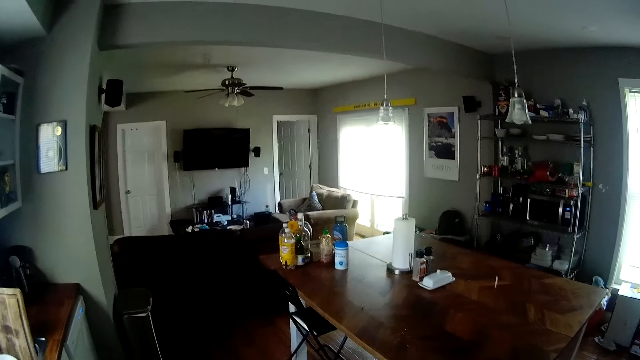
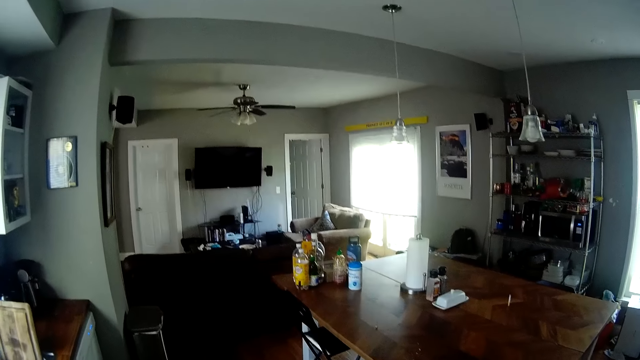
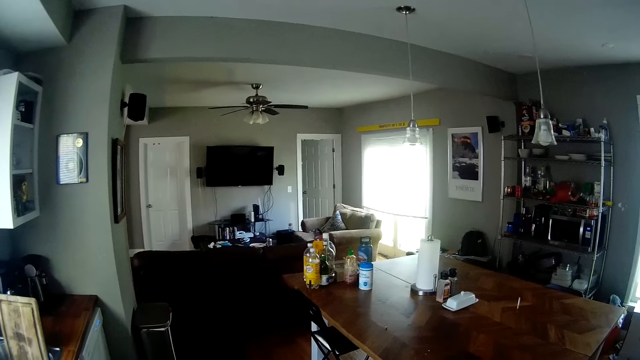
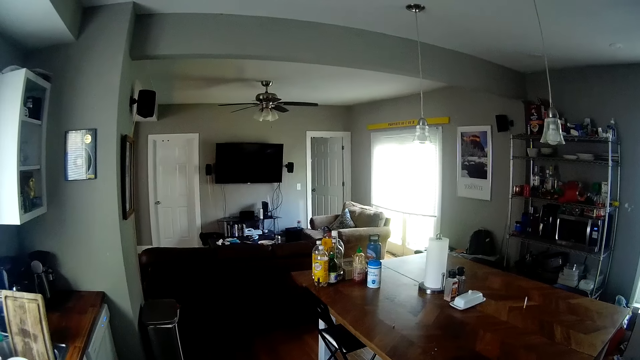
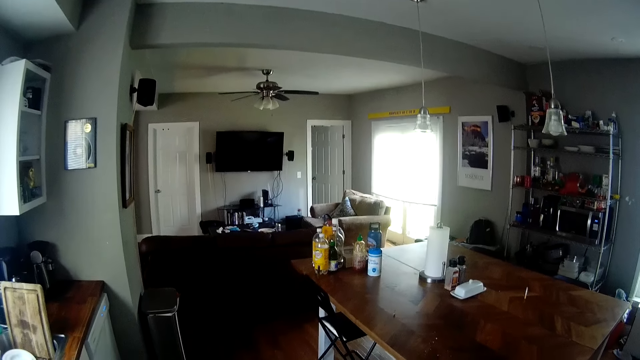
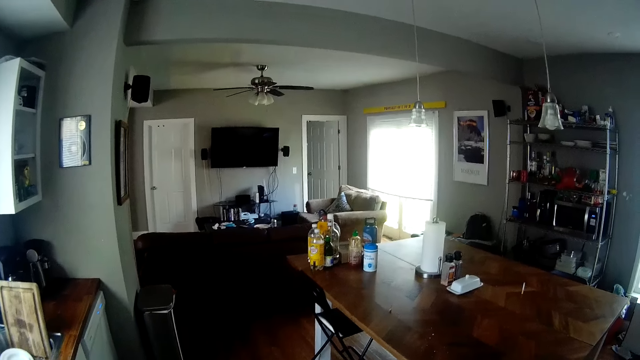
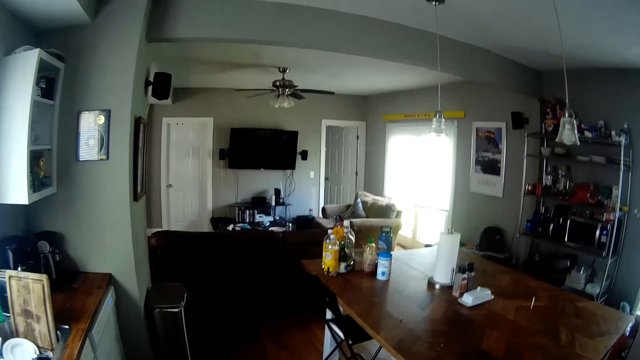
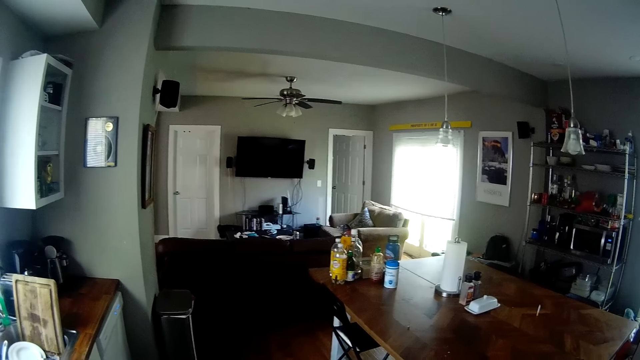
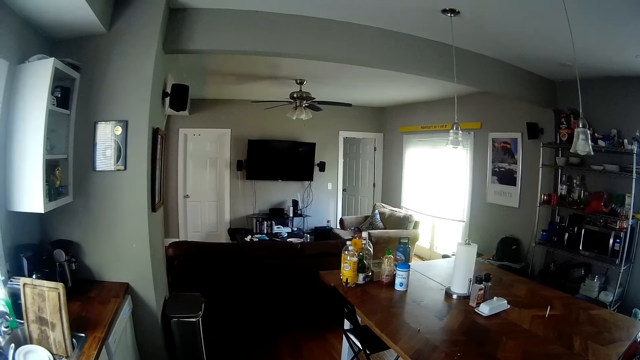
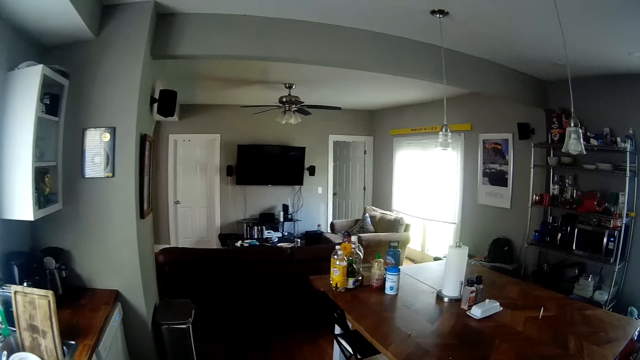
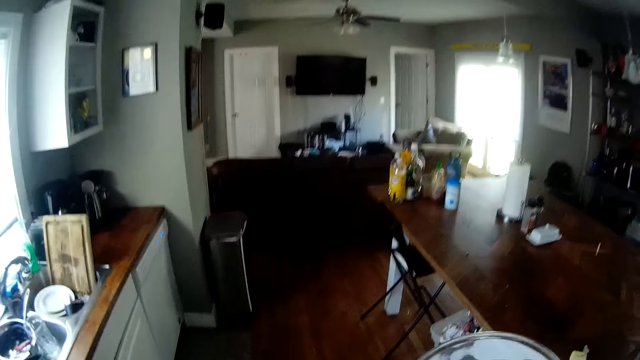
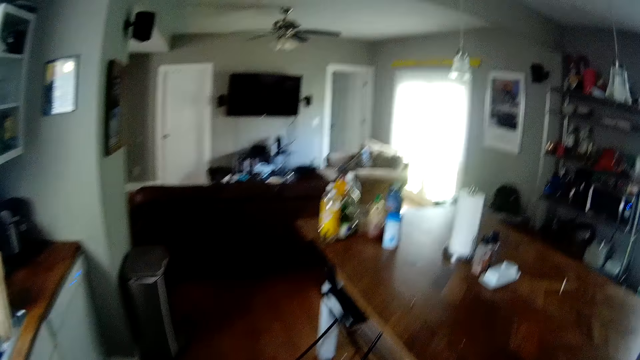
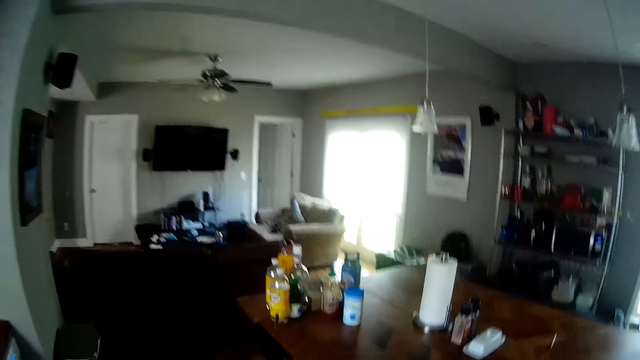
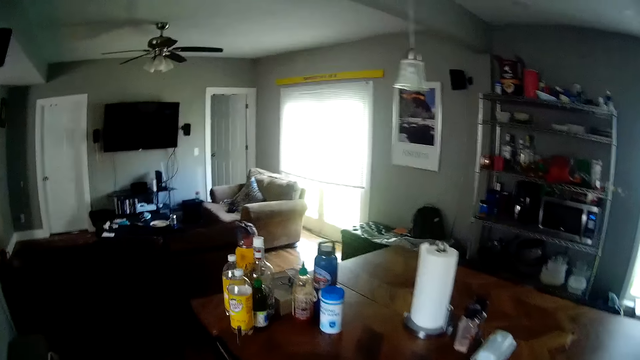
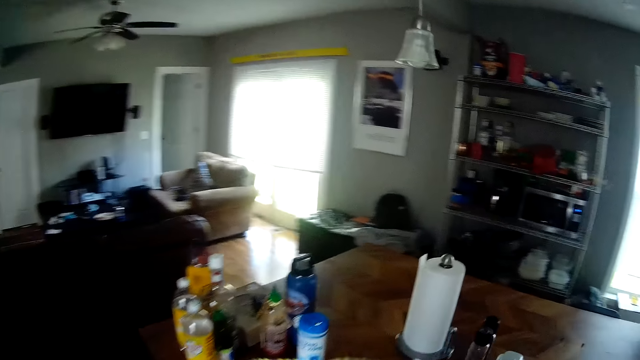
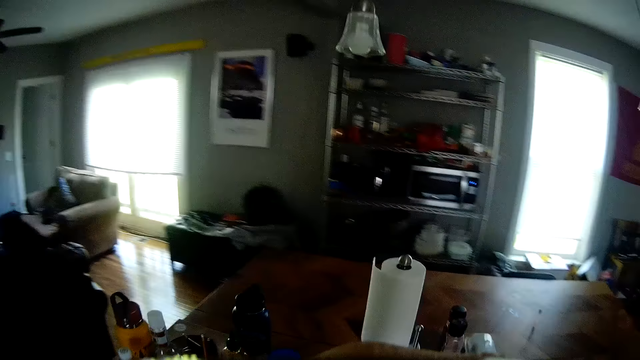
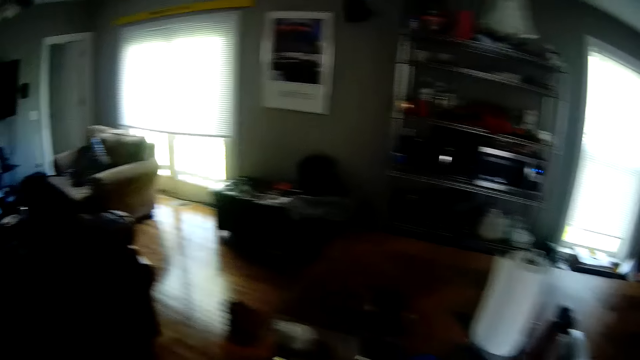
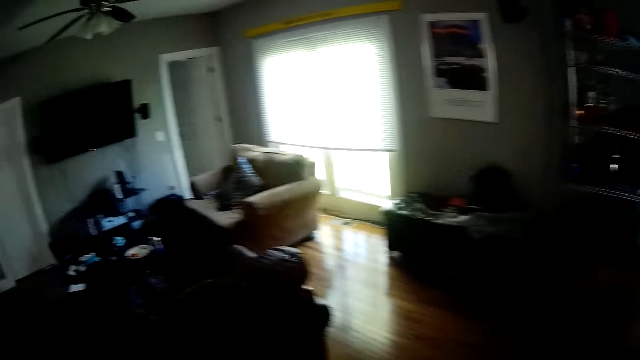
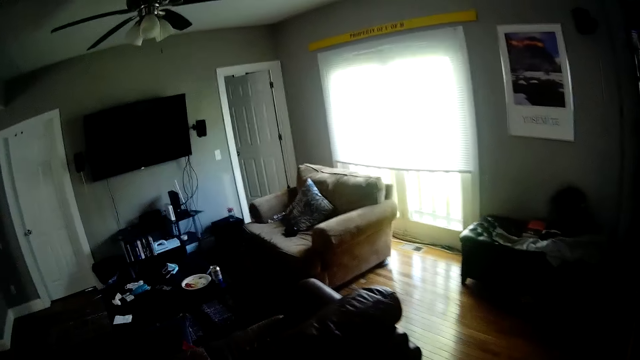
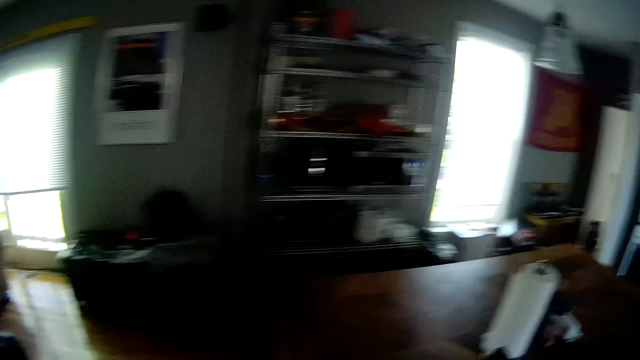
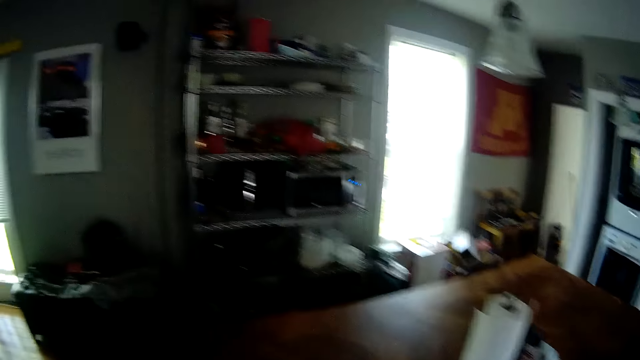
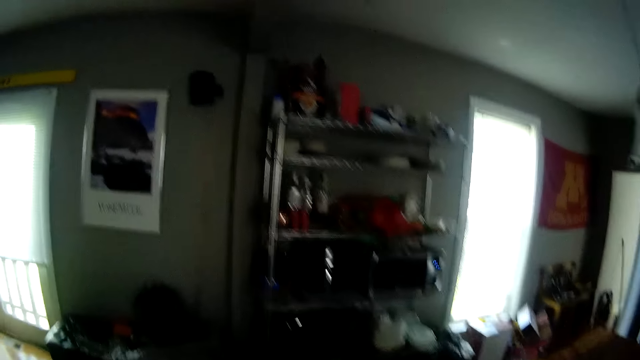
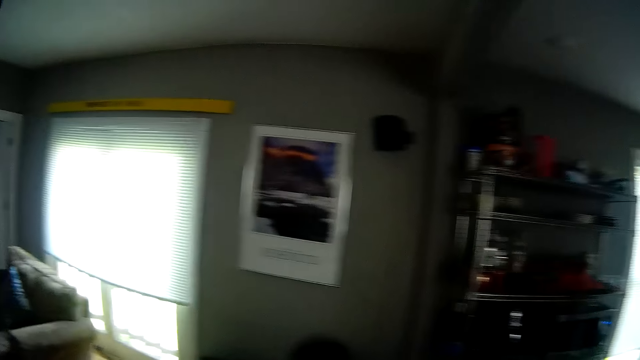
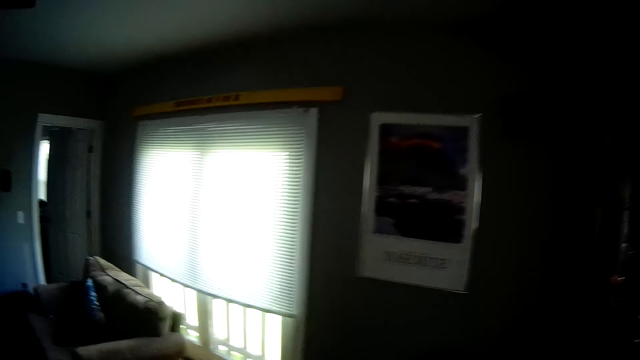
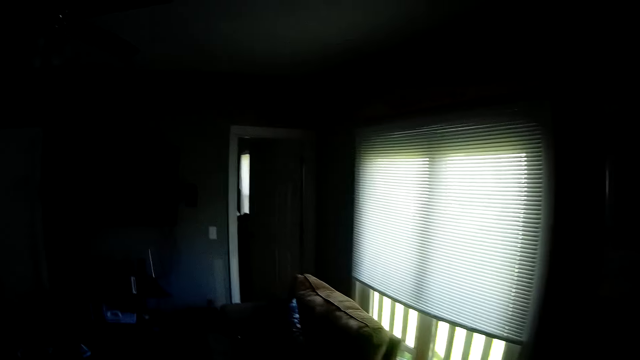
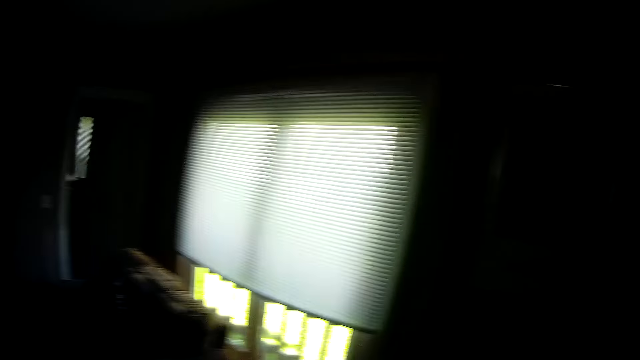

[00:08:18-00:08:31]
The camera wearer walks towards the sitting room.

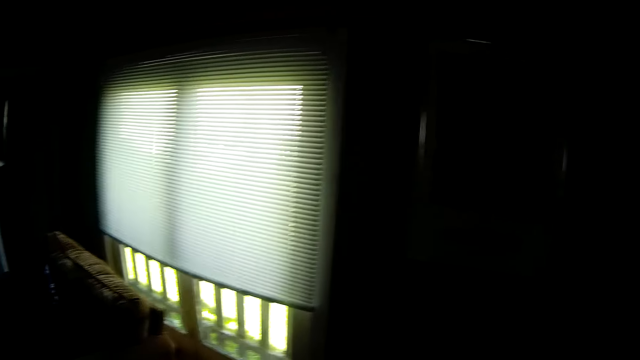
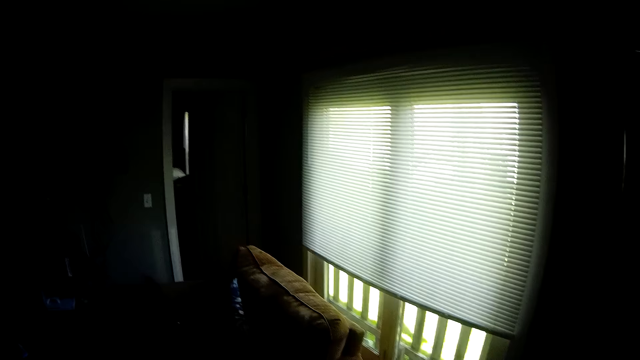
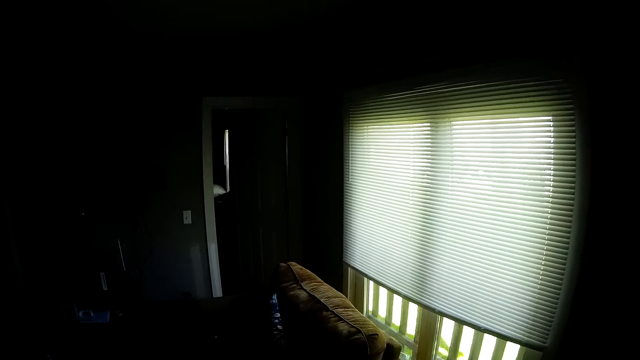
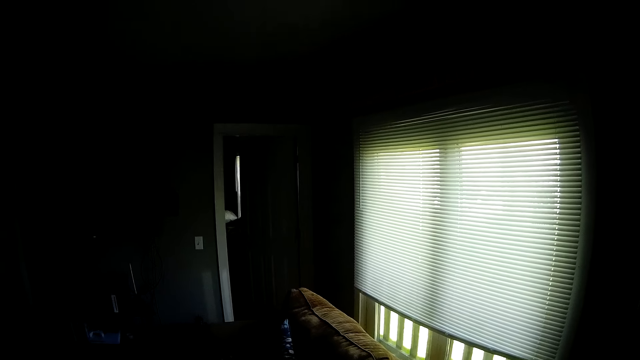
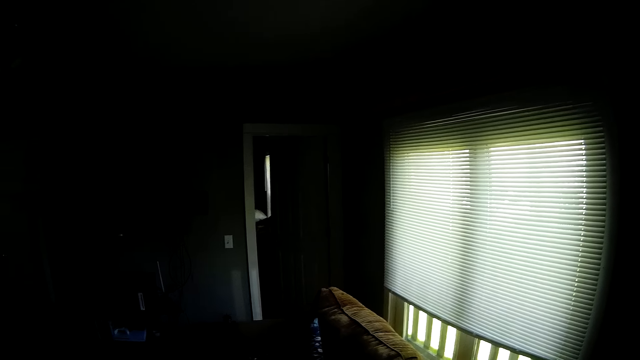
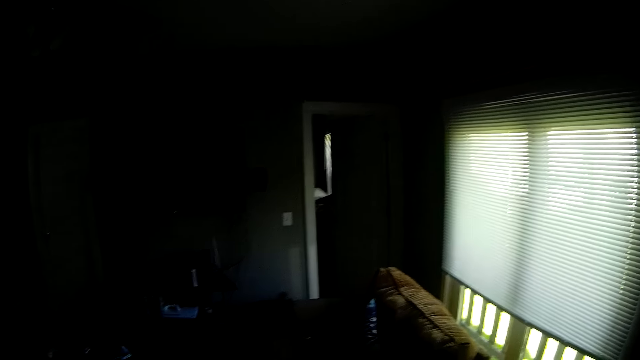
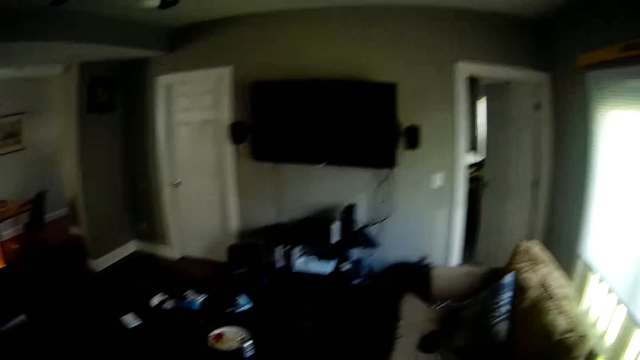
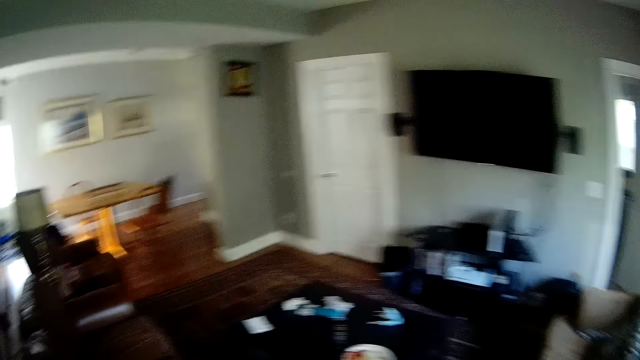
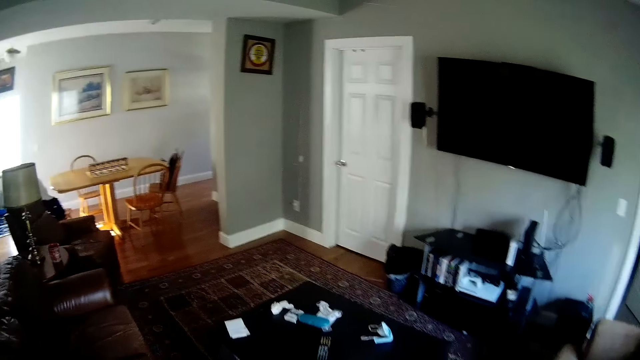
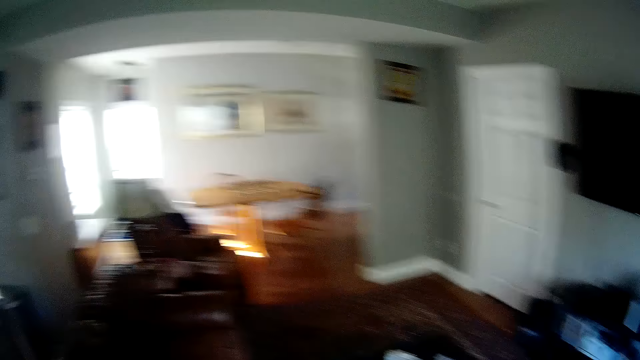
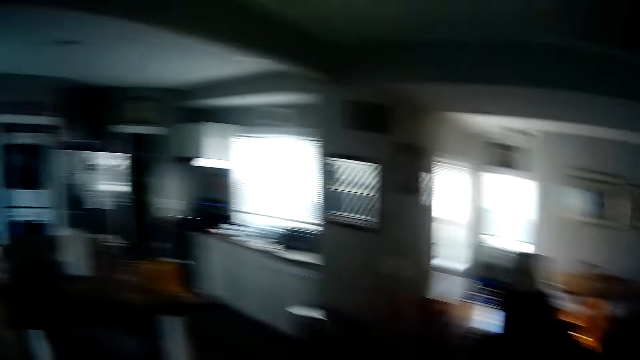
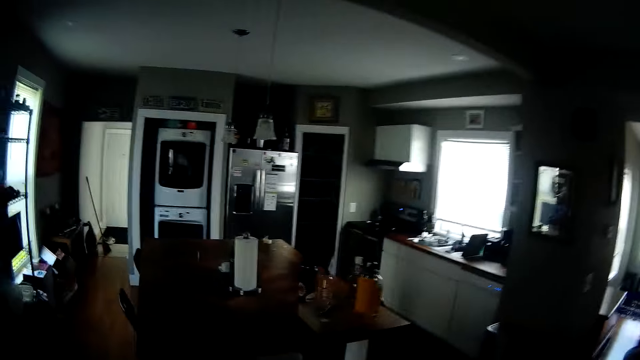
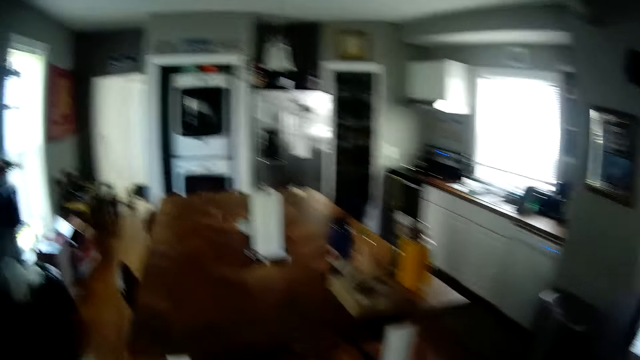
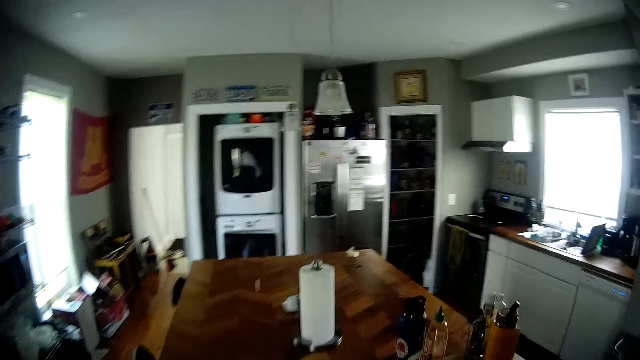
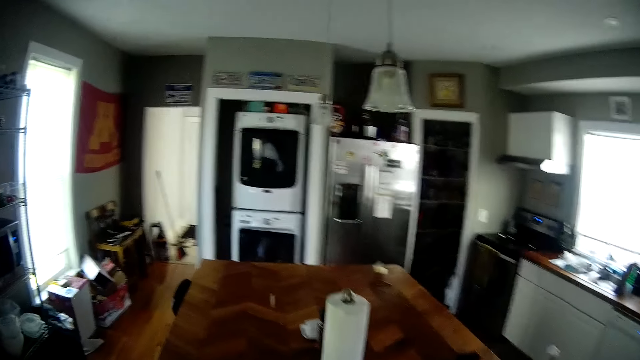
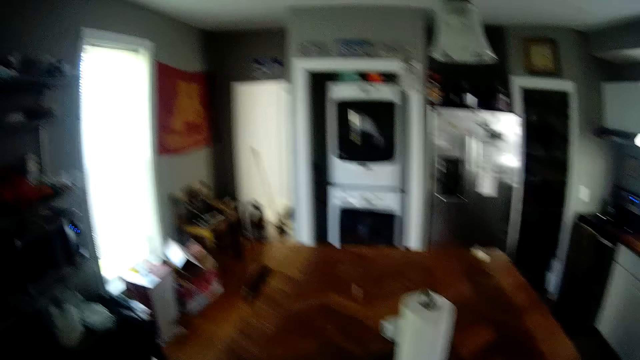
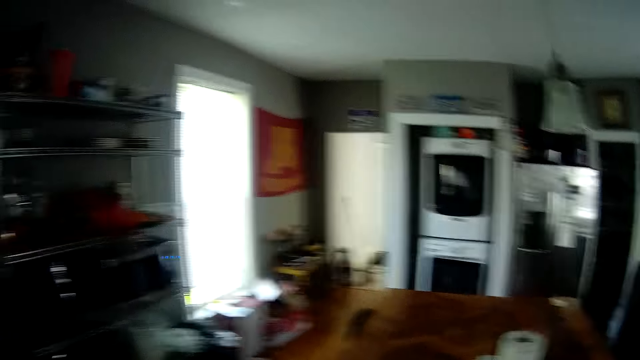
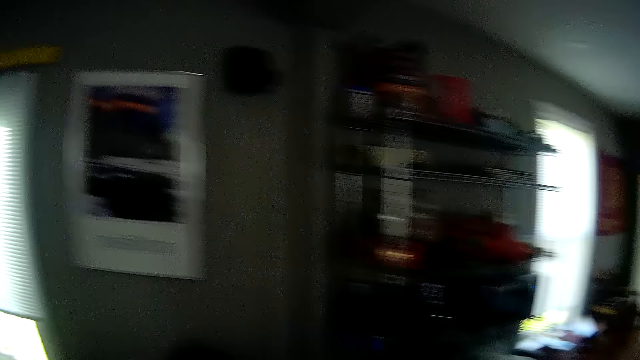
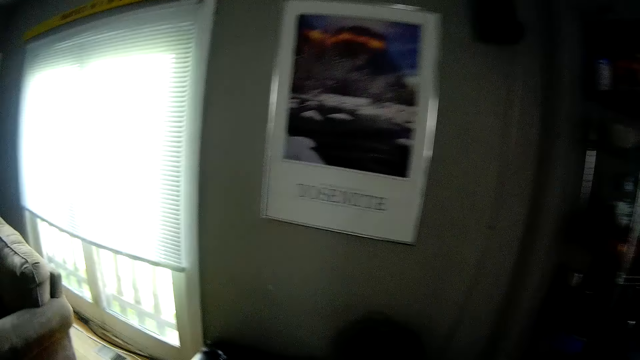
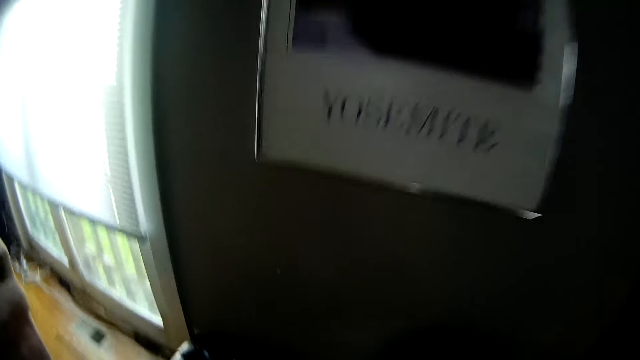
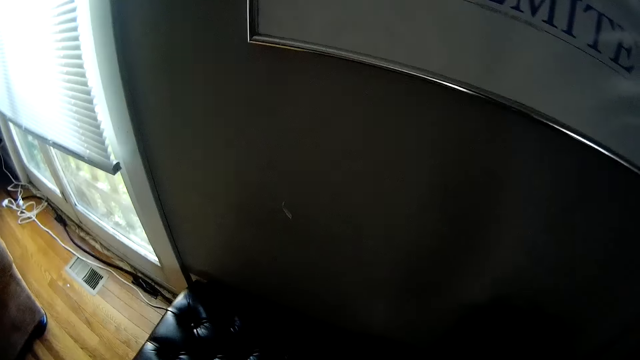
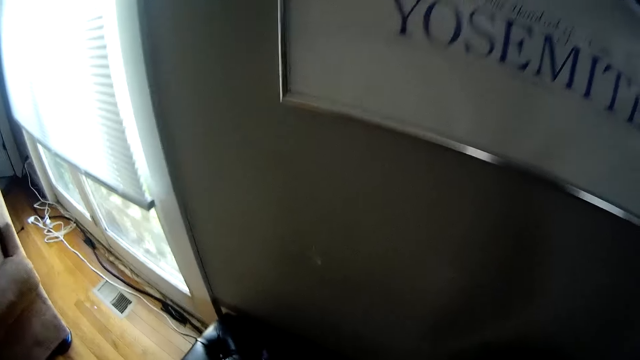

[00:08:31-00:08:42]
The camera wearer walks back to the kitchen table.
